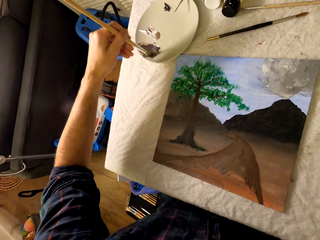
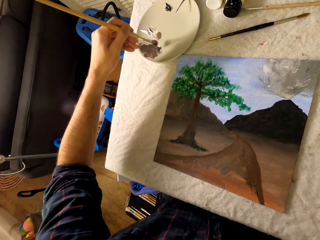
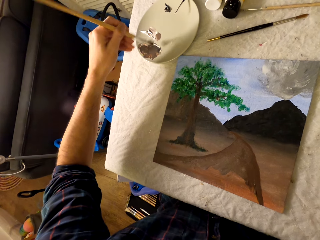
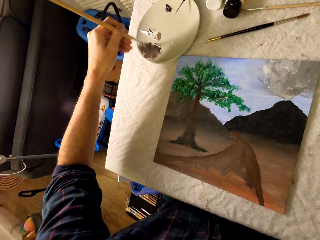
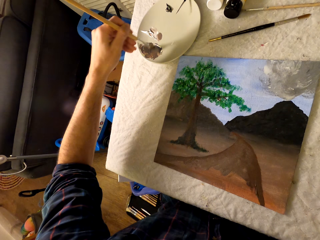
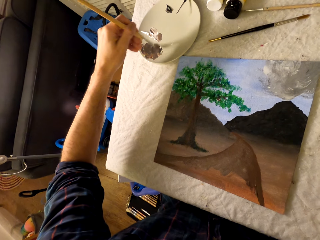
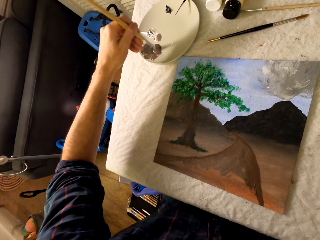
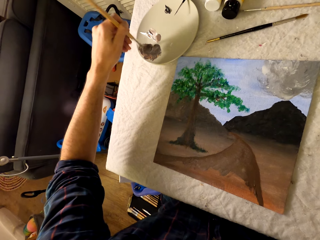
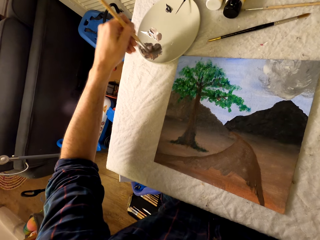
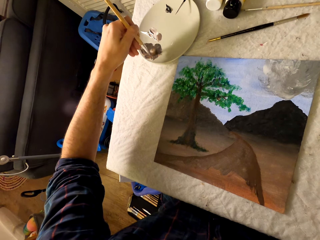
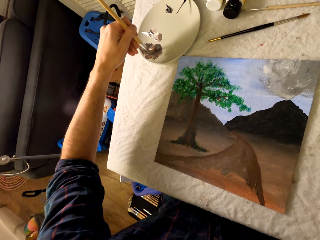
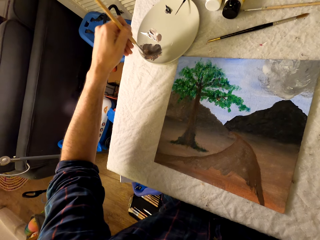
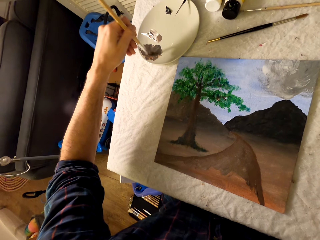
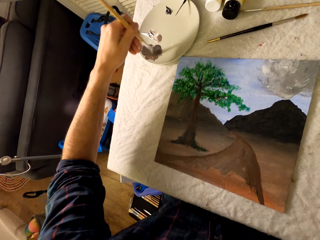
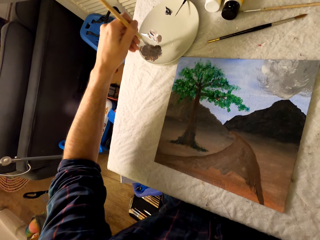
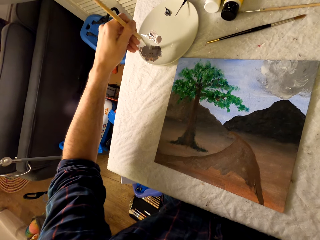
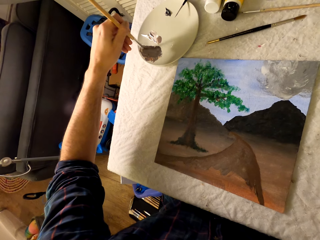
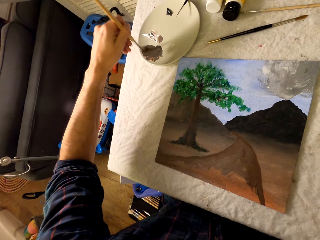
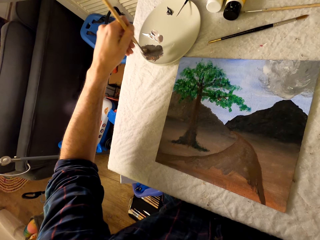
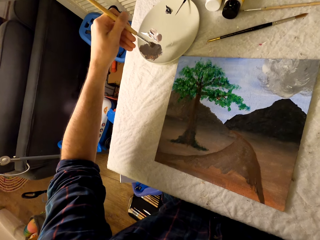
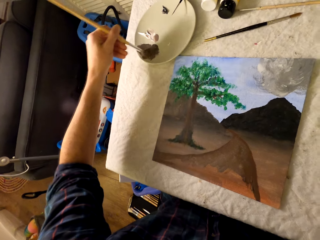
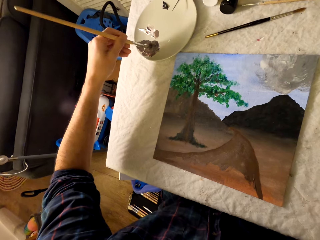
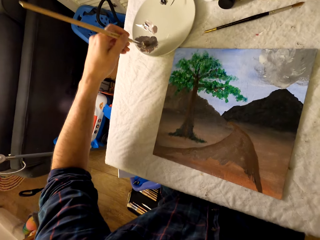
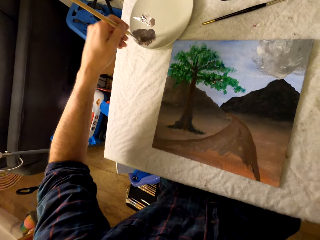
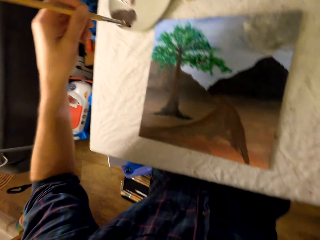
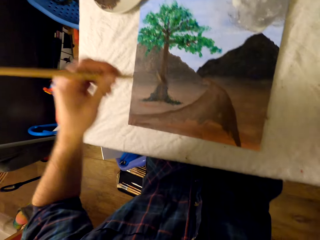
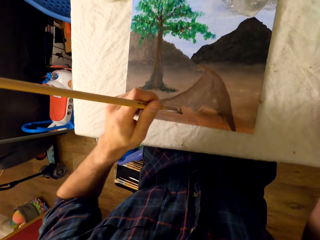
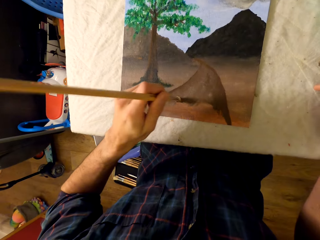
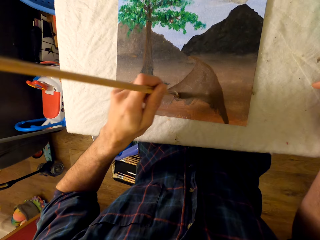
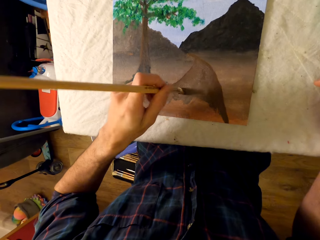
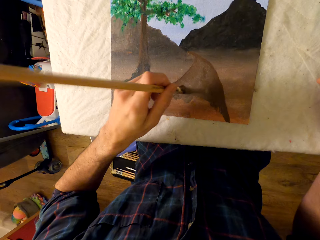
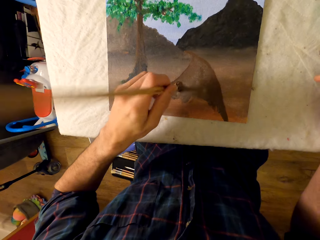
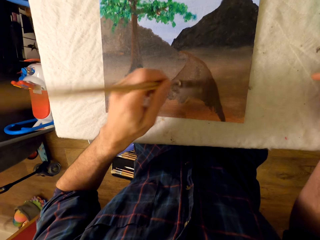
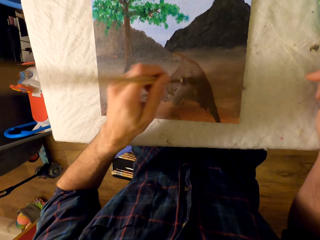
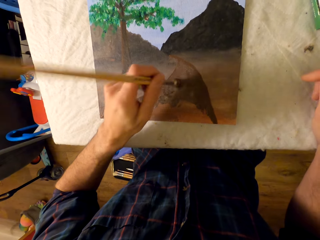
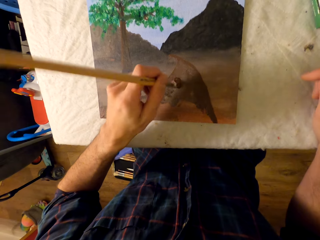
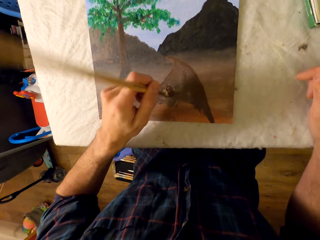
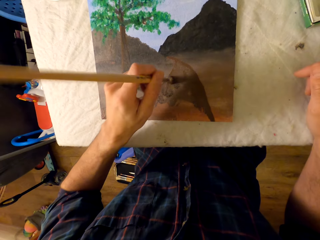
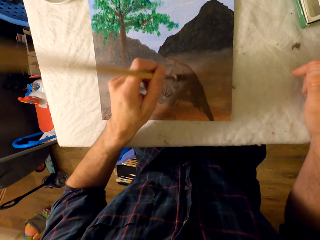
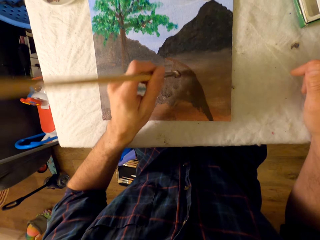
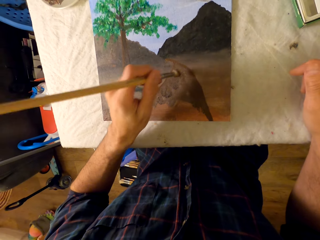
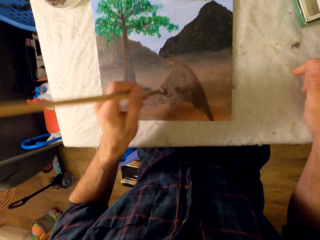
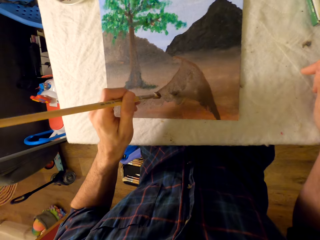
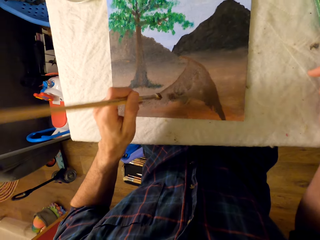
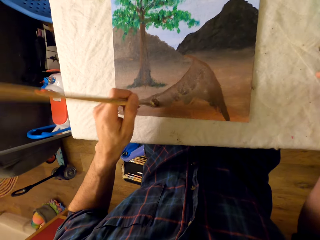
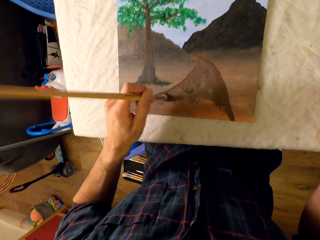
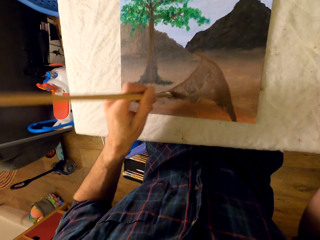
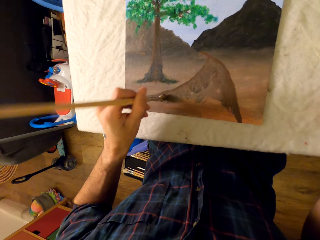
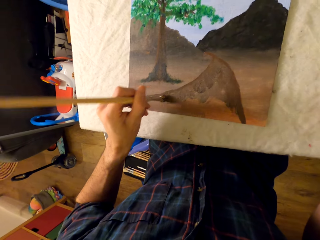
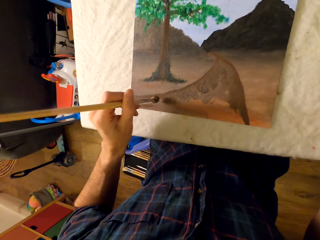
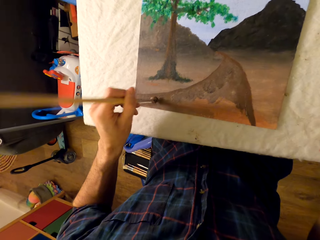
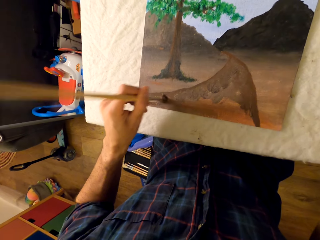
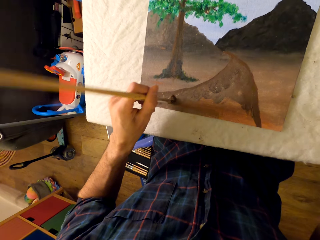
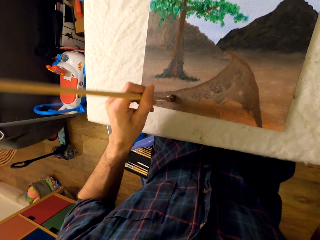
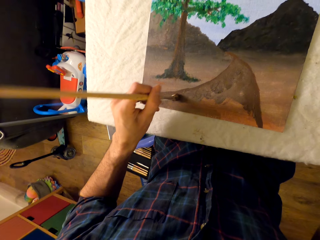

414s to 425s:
The camera wearer paints a picture with the pen brush.

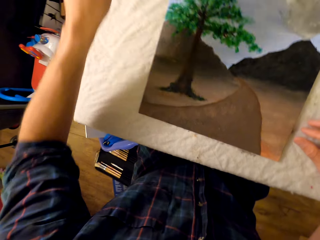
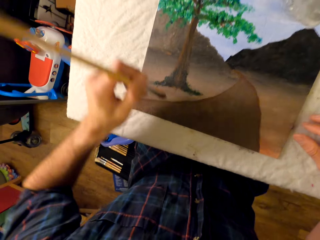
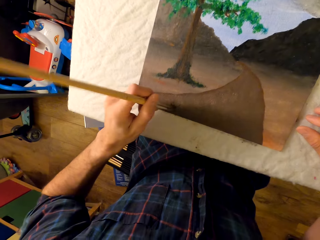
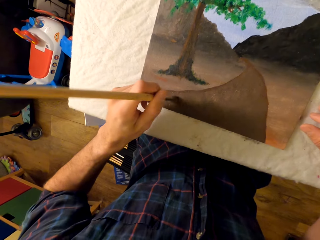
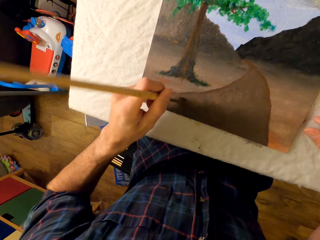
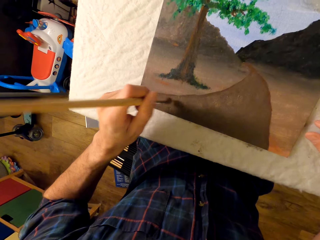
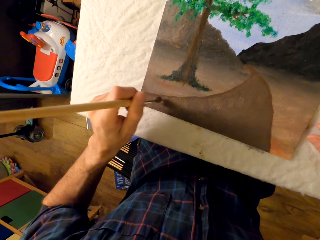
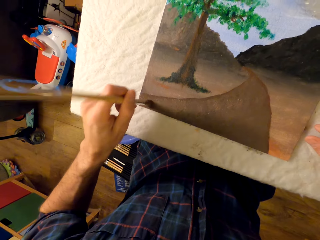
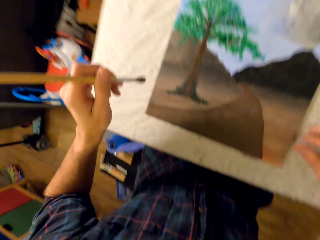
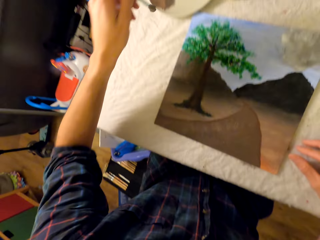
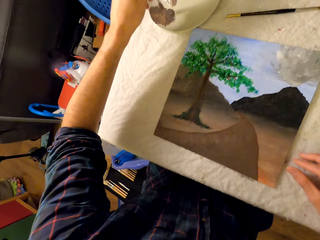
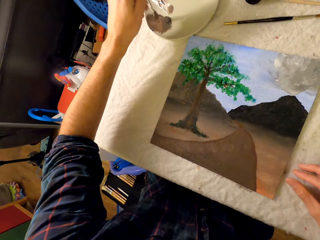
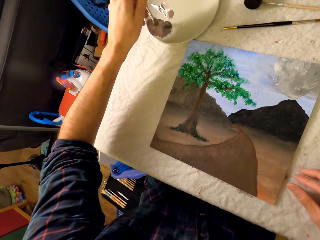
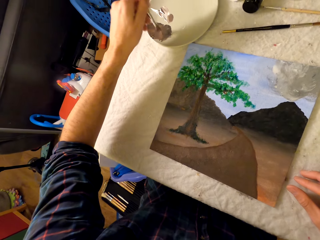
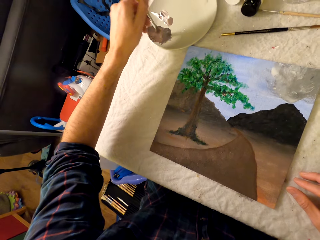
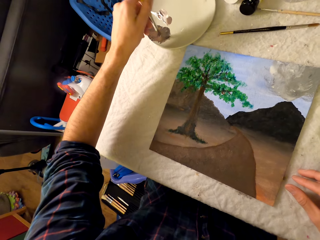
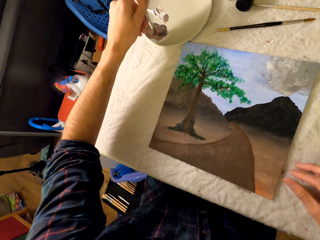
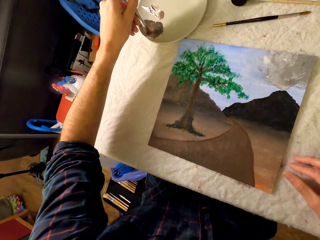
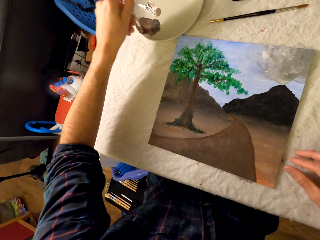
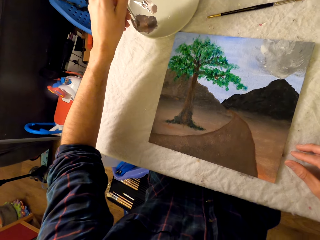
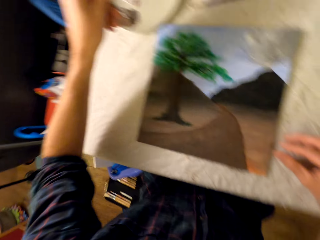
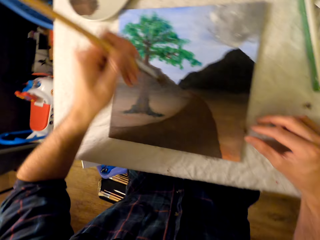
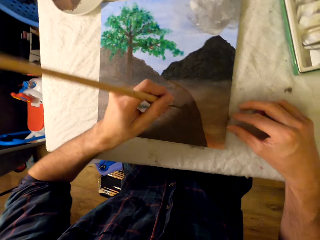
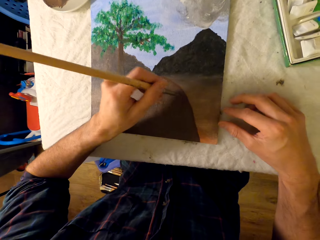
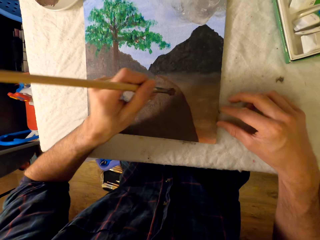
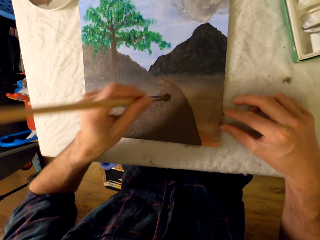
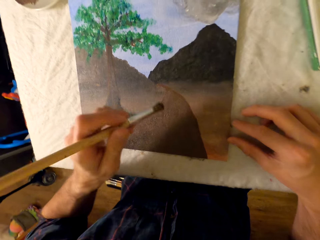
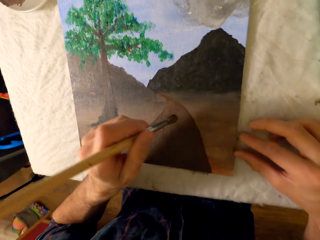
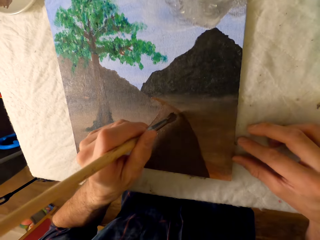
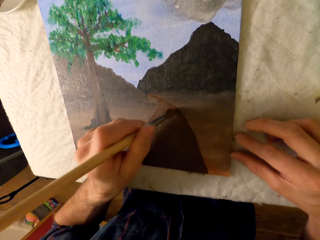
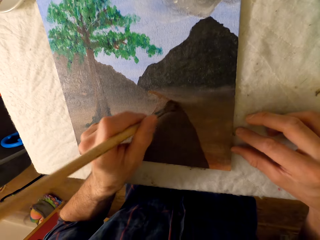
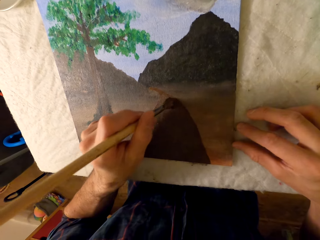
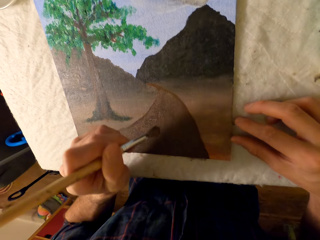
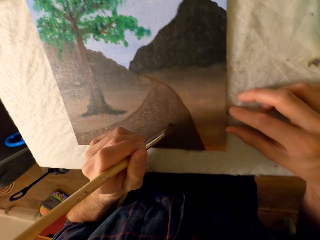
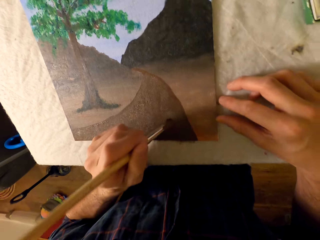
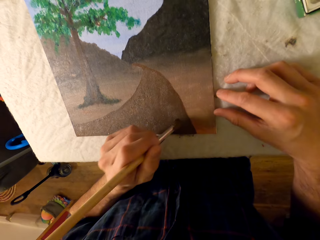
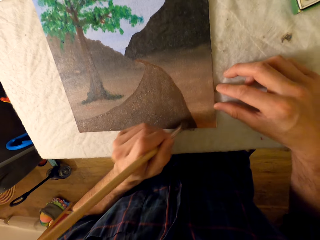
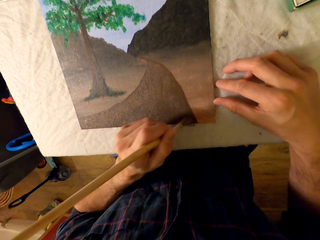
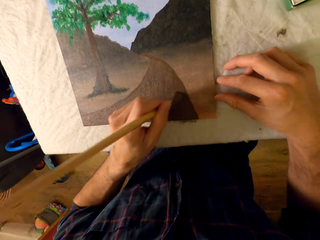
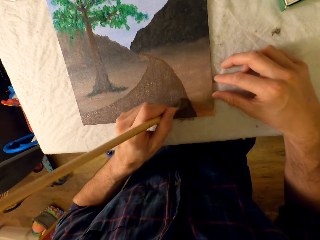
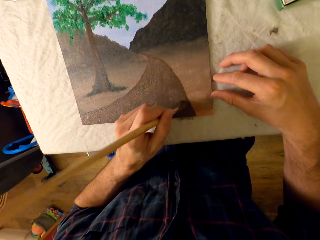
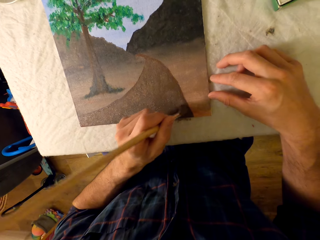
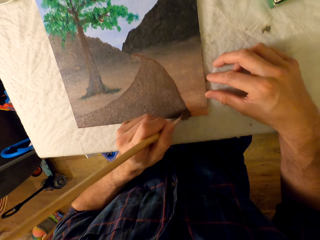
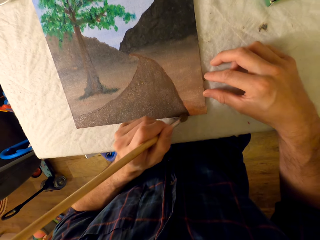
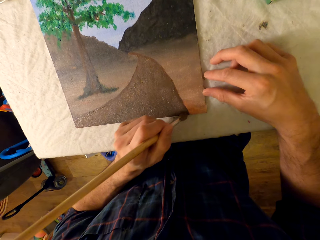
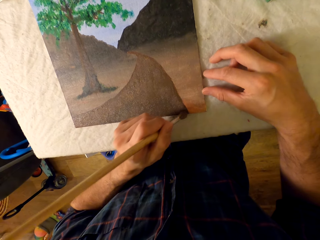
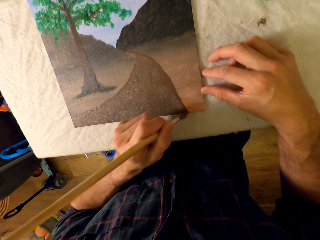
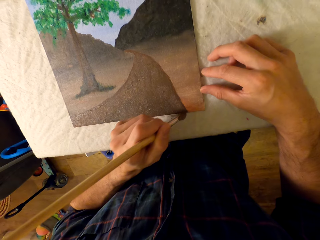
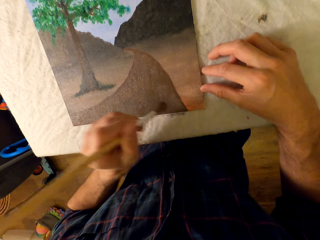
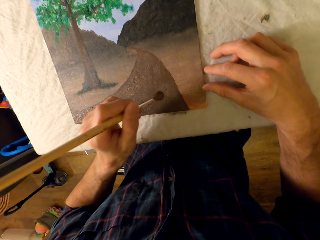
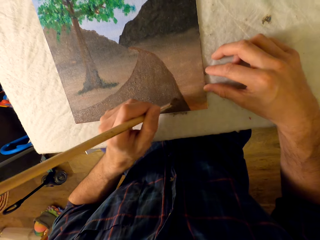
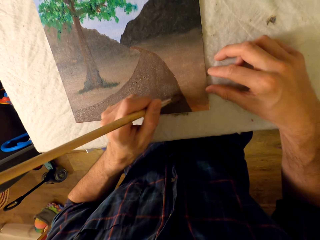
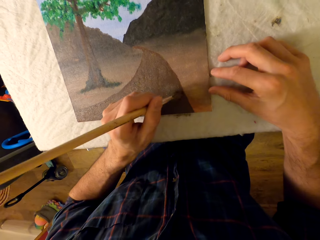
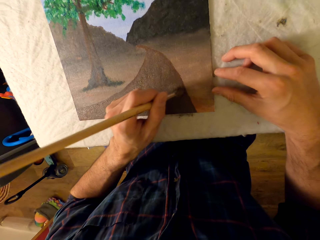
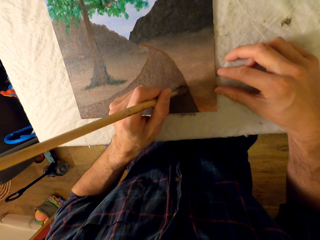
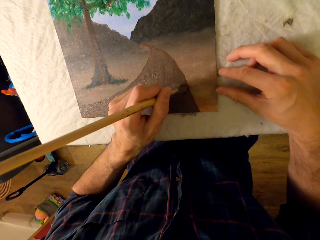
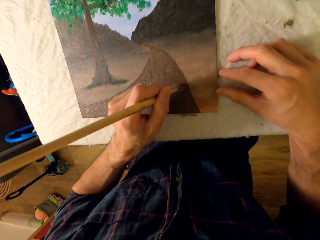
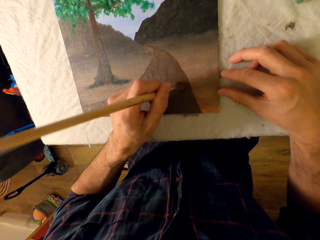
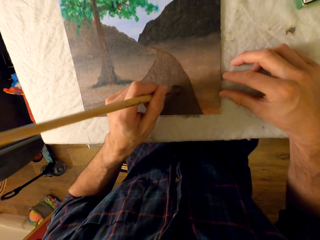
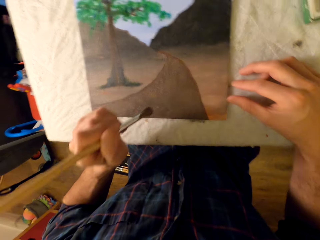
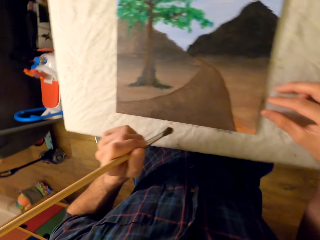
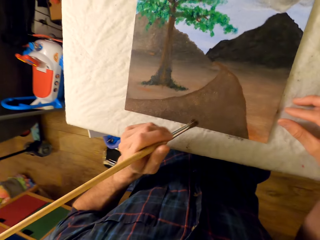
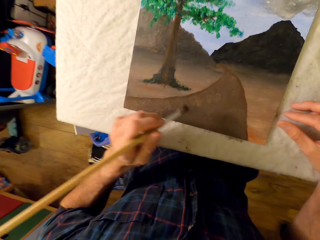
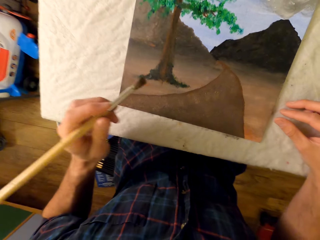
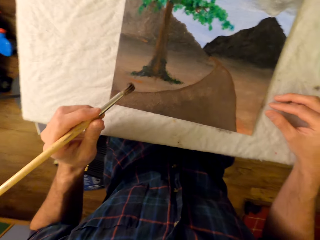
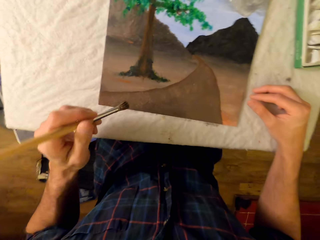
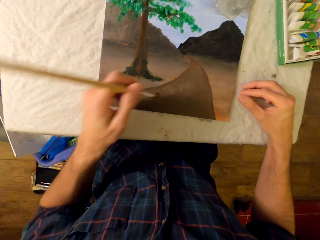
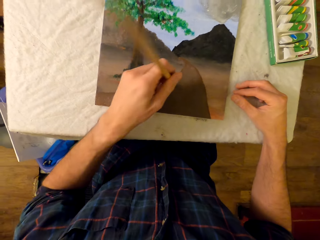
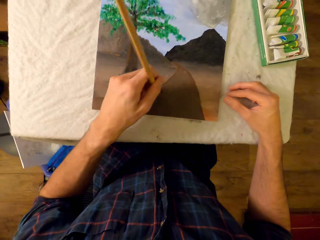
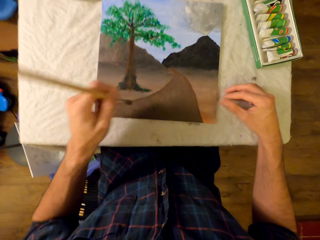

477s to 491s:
The camera wearer paints a picture with a pen brush. They rub the pen brush in the ink. They paint the picture with the pen brush.
